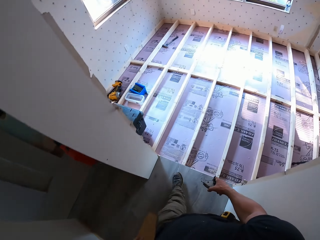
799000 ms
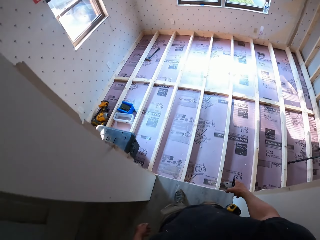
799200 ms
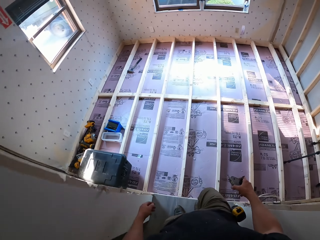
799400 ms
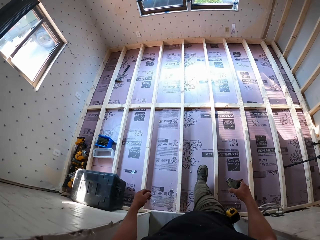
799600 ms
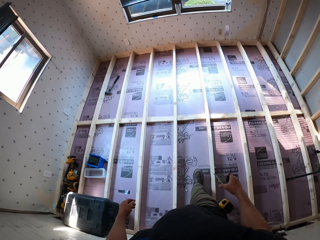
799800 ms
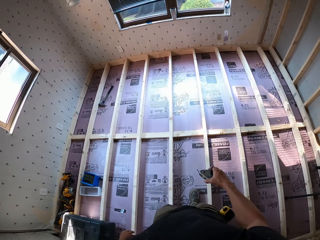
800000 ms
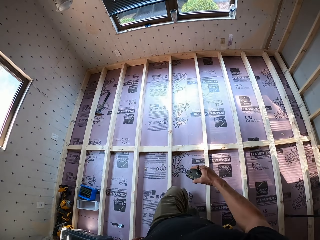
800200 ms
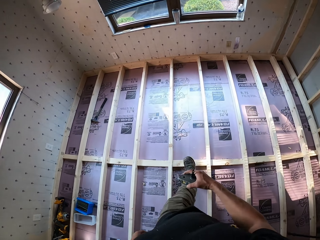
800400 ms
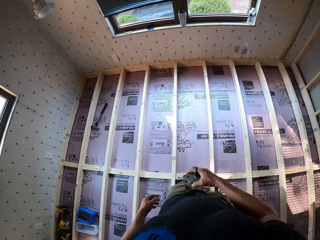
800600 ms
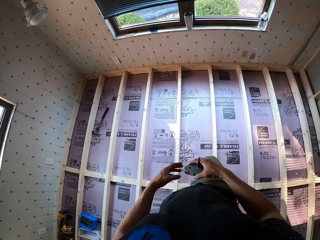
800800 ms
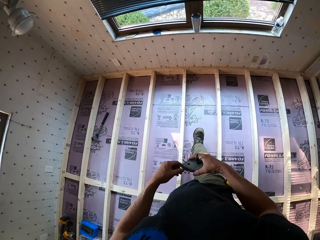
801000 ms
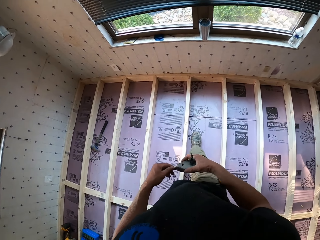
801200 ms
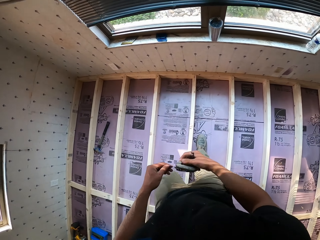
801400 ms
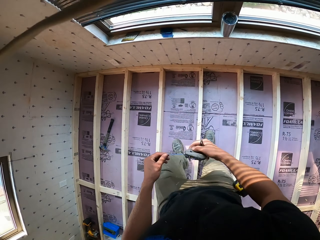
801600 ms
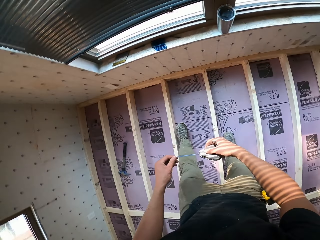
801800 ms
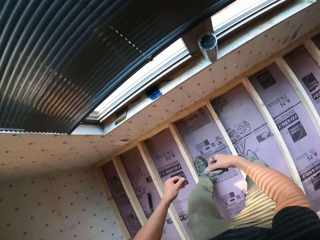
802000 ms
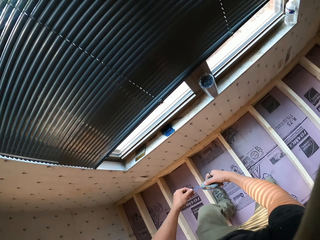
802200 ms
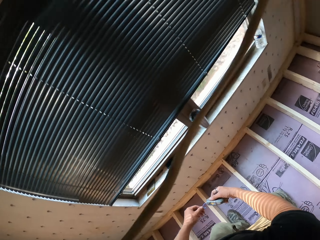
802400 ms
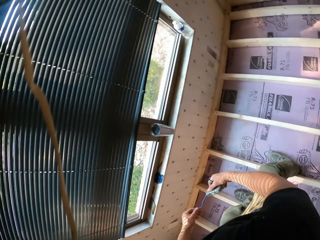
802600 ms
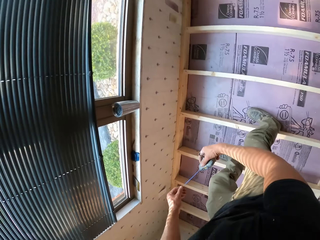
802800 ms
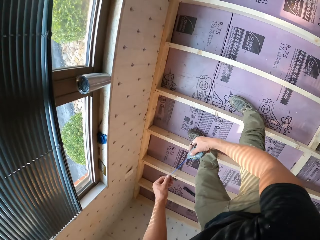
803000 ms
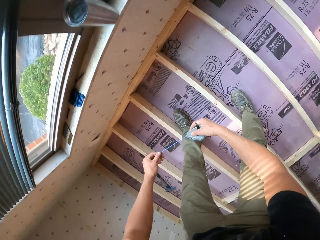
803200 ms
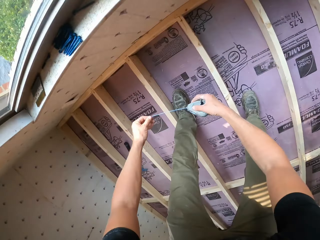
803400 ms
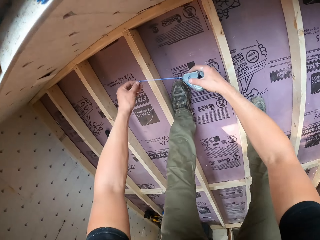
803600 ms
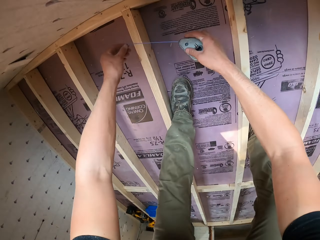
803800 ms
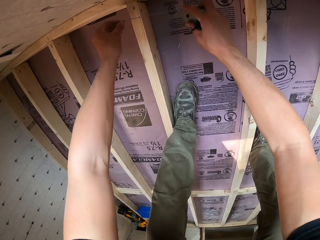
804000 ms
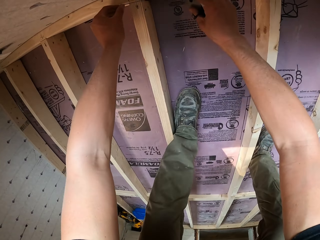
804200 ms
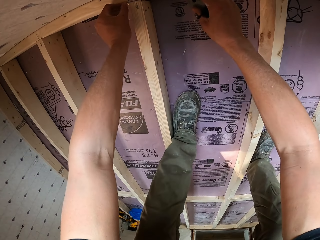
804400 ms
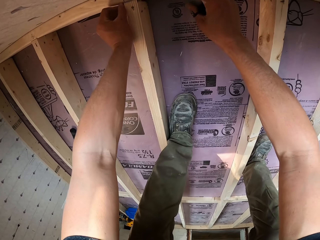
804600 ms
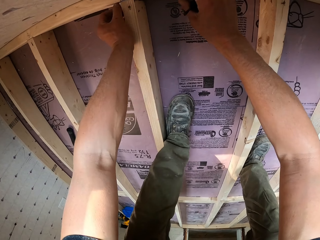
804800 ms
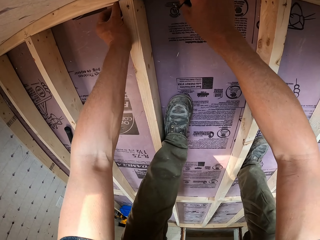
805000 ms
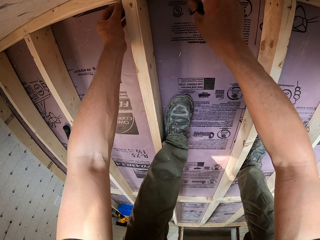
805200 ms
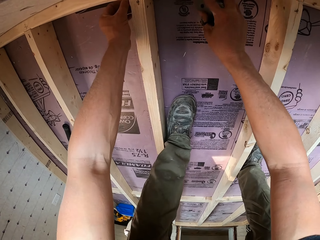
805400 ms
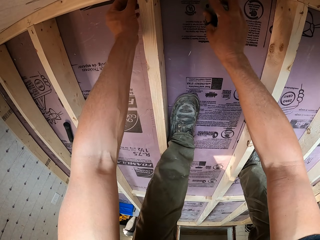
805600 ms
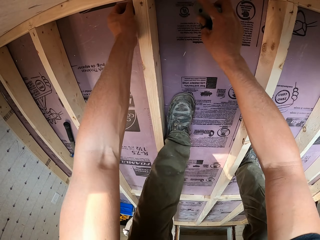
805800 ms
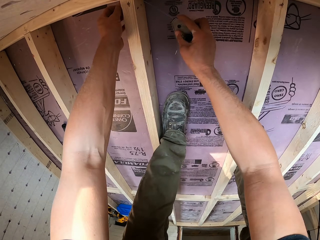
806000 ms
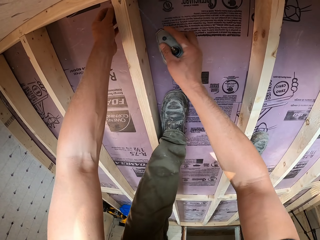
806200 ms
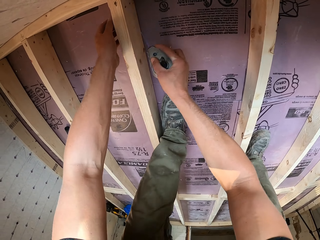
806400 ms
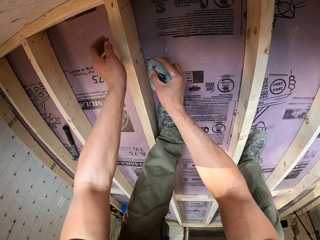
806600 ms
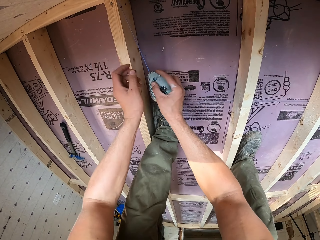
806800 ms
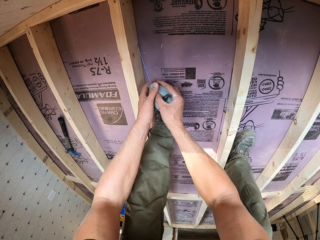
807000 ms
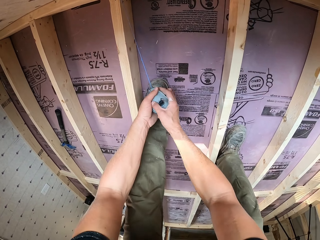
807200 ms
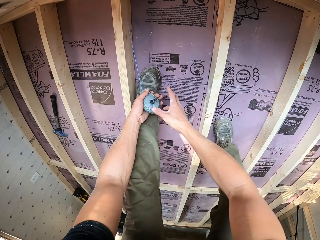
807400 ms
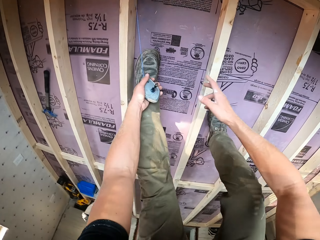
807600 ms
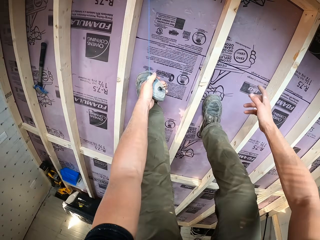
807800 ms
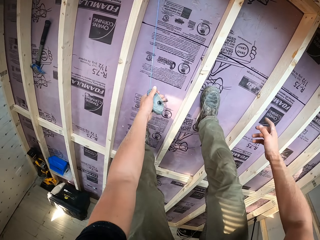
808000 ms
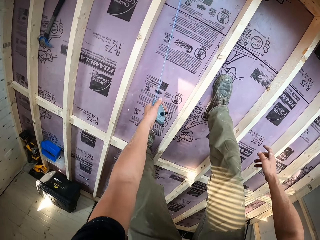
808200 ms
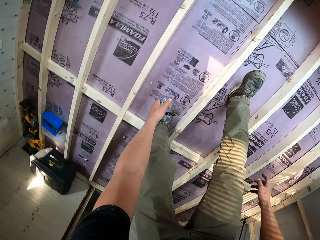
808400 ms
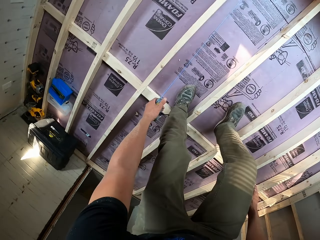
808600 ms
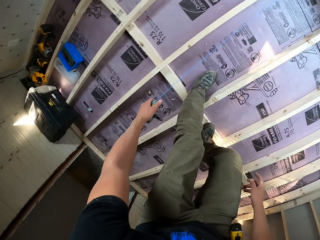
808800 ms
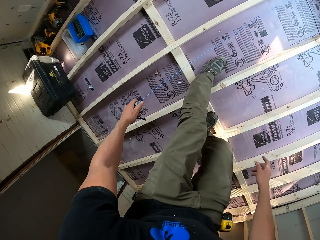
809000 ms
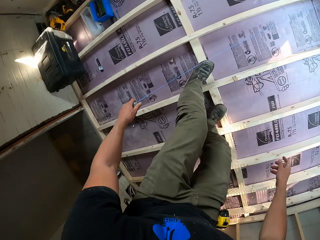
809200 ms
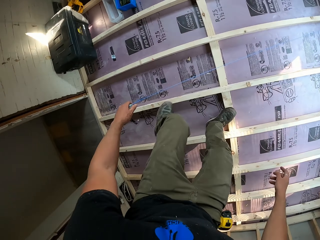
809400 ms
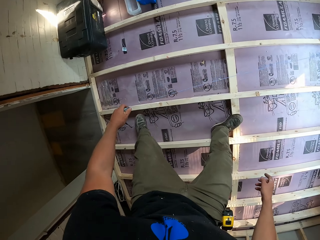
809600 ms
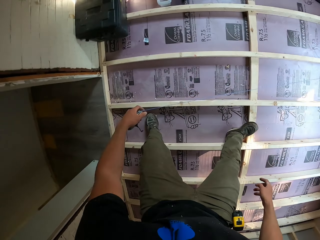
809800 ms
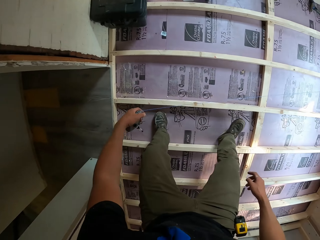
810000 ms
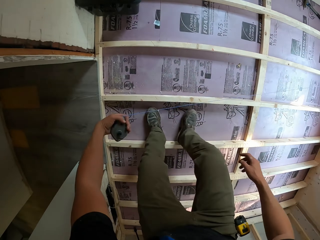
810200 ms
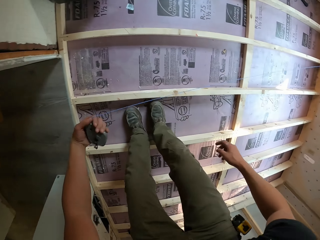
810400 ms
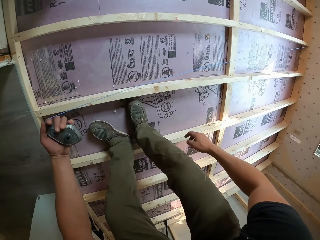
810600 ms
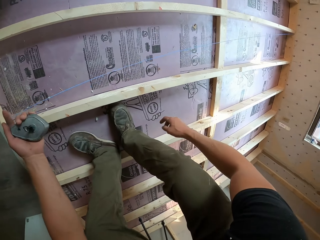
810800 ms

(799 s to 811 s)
The camera wearer pulls the string. They hang the string on the wood. They measure the wood with a measuring rope. They pull the string.

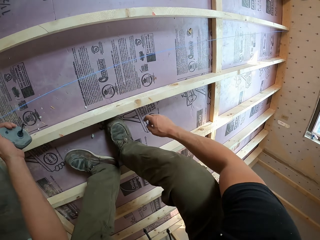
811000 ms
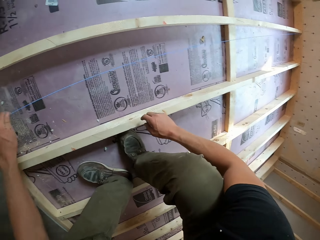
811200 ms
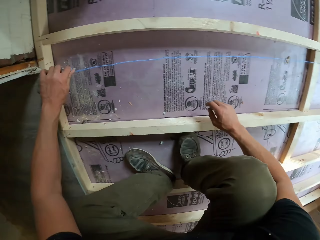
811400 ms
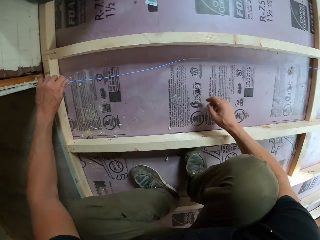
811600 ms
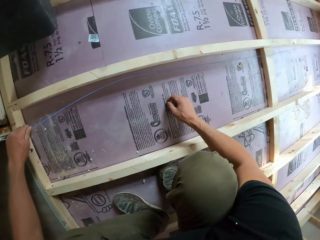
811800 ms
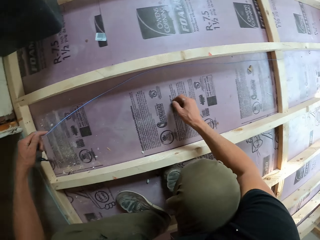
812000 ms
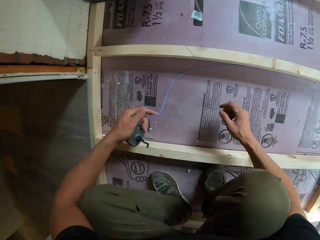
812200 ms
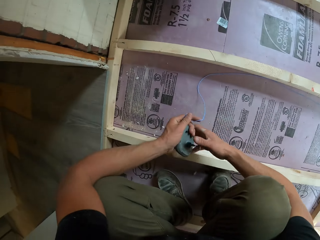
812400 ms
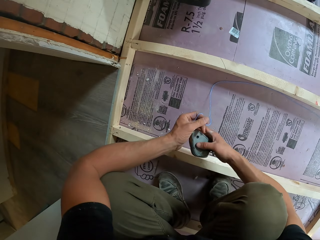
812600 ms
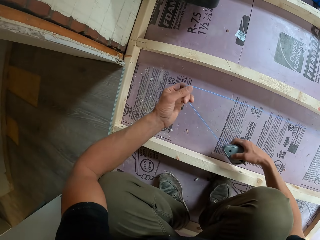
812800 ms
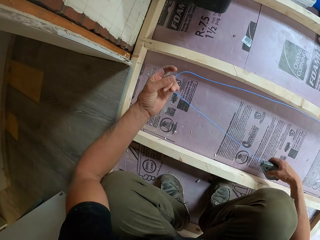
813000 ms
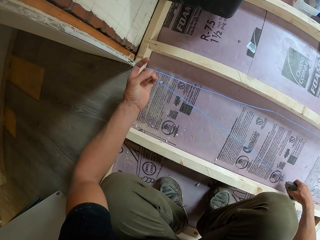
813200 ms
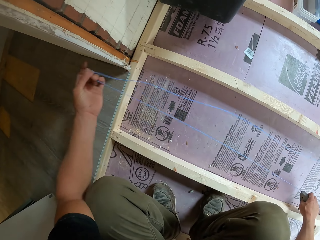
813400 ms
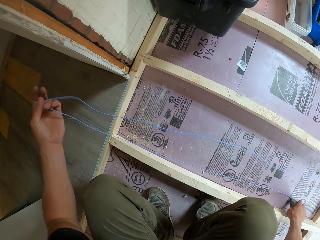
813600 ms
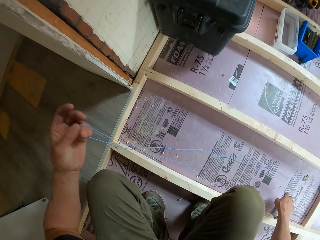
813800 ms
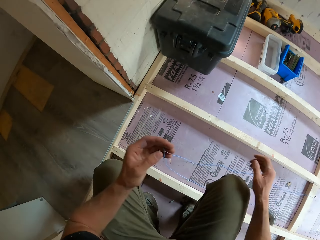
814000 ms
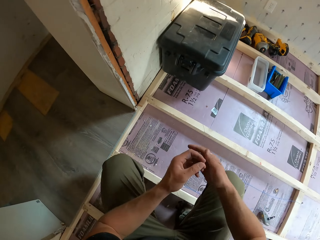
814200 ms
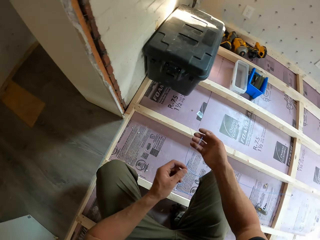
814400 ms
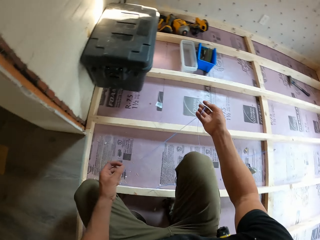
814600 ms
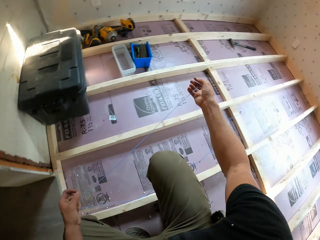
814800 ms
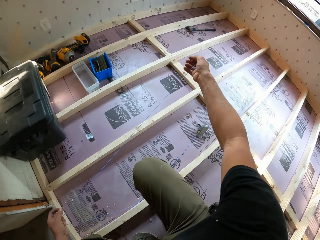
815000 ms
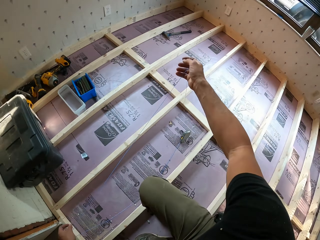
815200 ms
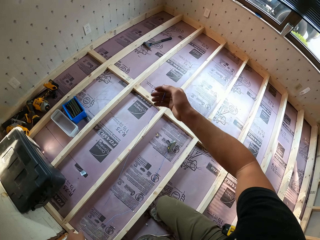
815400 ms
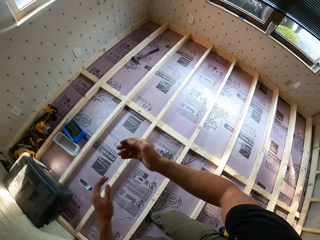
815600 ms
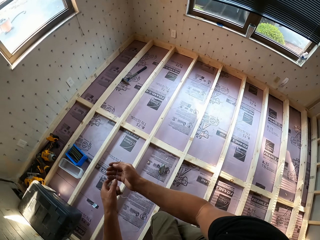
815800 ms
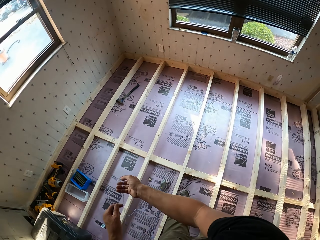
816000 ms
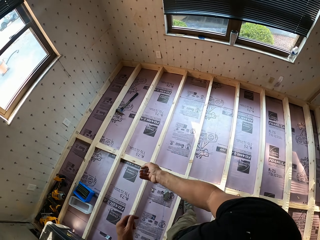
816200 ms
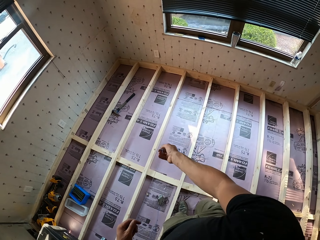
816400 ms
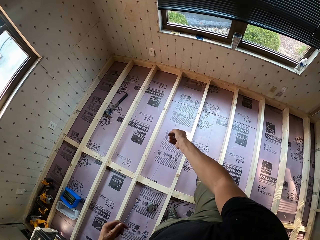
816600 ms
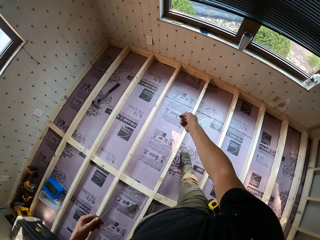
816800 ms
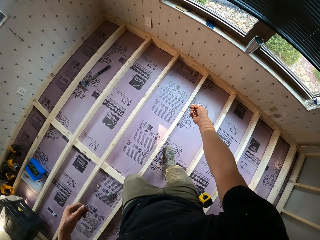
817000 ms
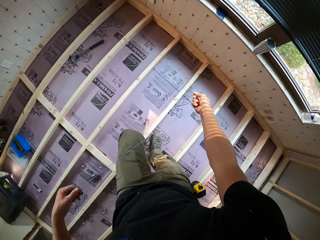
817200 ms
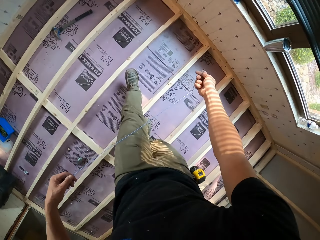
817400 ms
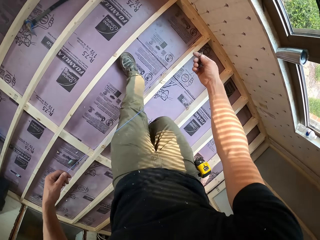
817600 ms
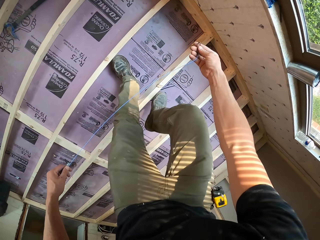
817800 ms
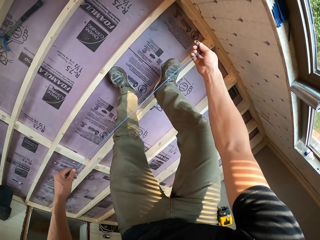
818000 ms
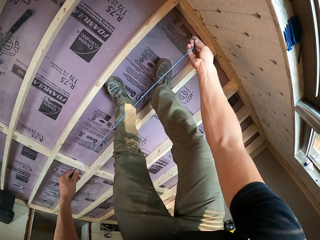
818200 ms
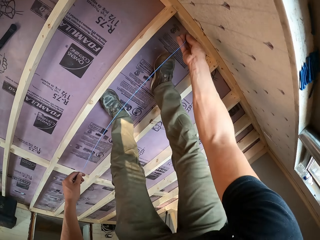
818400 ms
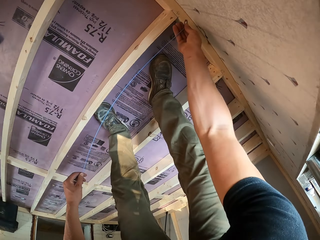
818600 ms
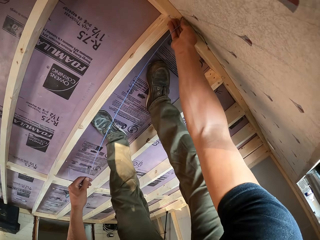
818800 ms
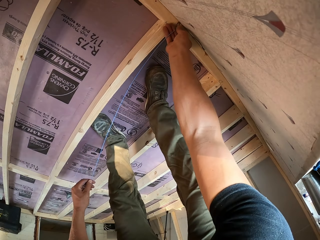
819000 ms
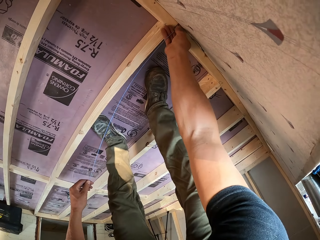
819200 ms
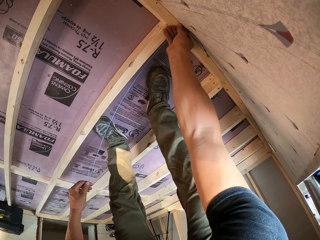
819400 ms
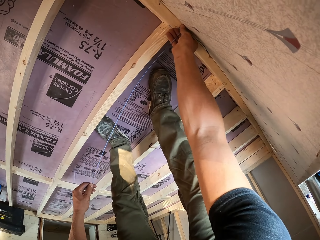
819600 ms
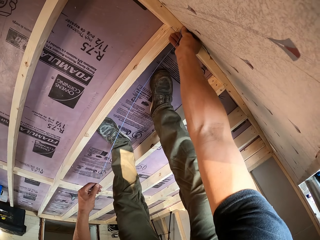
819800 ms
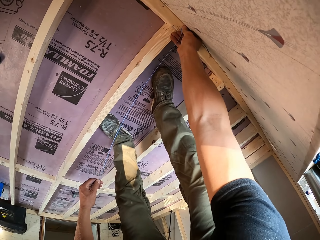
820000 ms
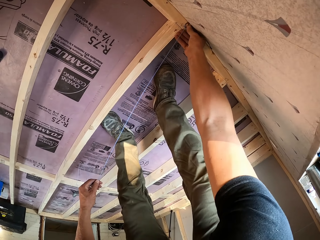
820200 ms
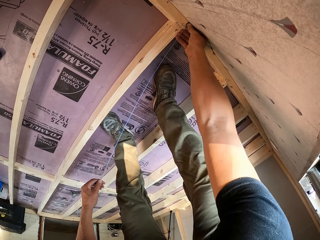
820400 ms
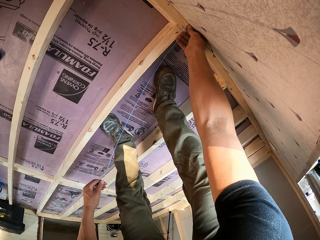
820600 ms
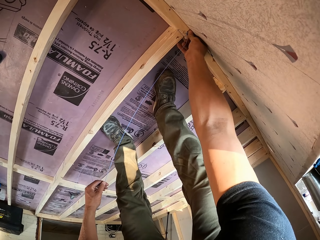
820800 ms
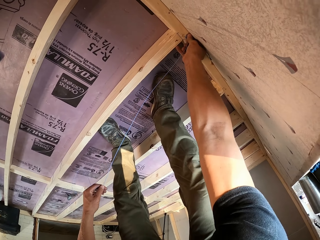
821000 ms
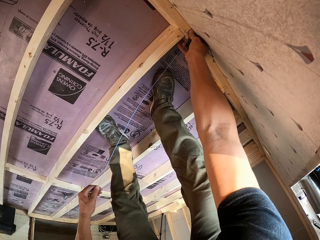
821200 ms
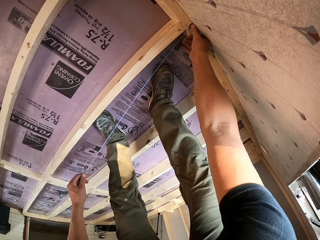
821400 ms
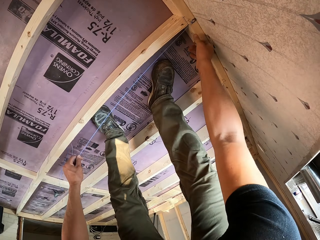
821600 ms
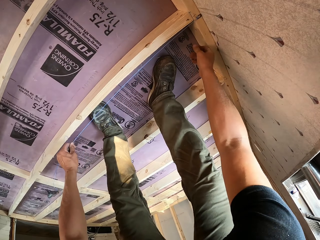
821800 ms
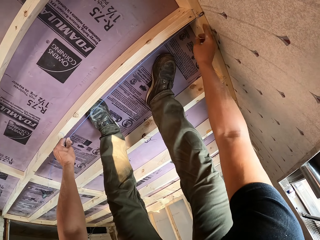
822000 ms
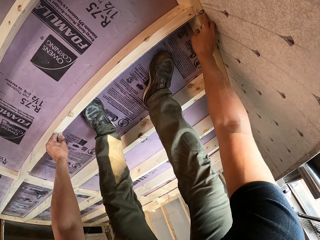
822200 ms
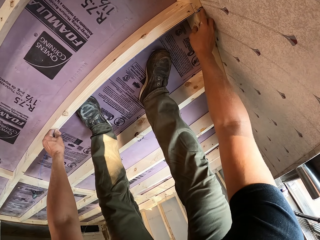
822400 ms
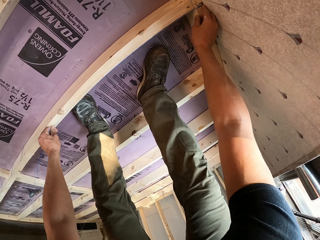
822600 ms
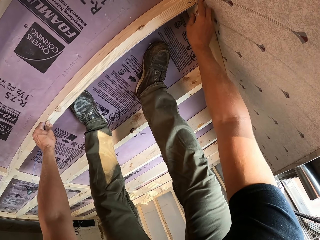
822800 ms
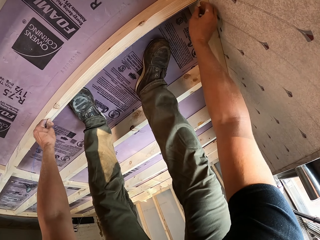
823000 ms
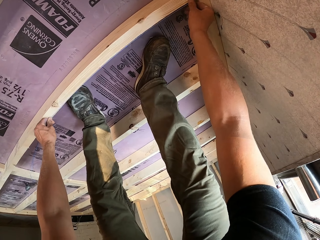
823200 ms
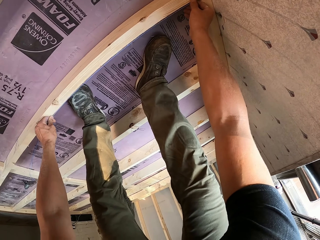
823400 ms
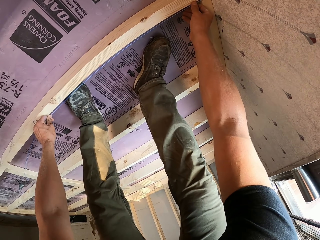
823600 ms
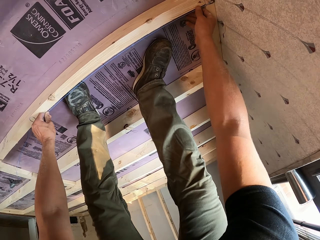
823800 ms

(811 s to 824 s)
The camera wearer hangs the string on the wood.
